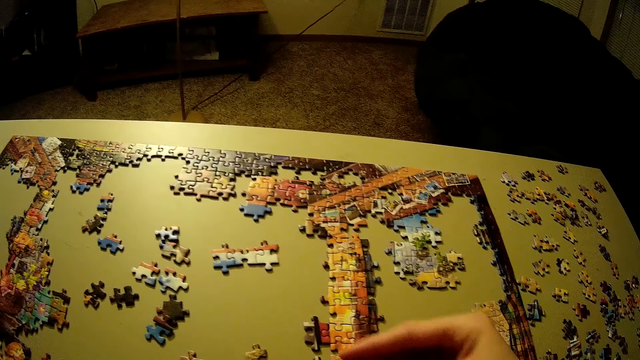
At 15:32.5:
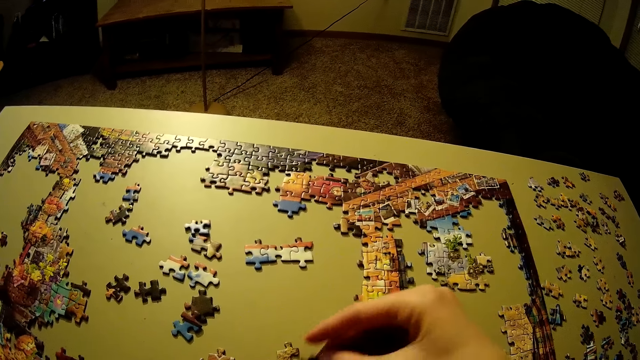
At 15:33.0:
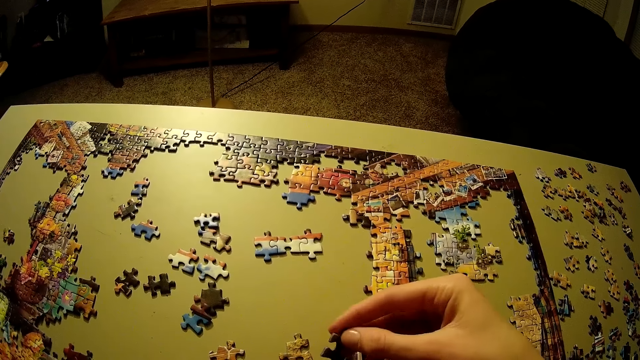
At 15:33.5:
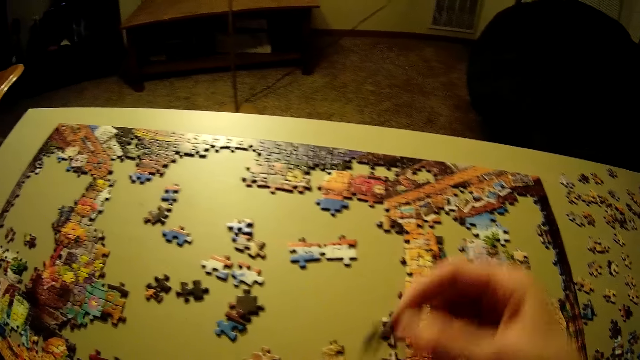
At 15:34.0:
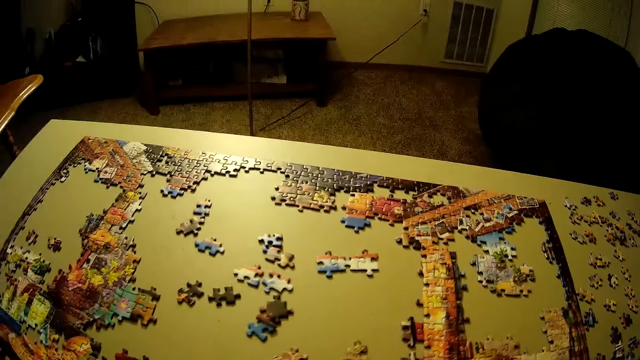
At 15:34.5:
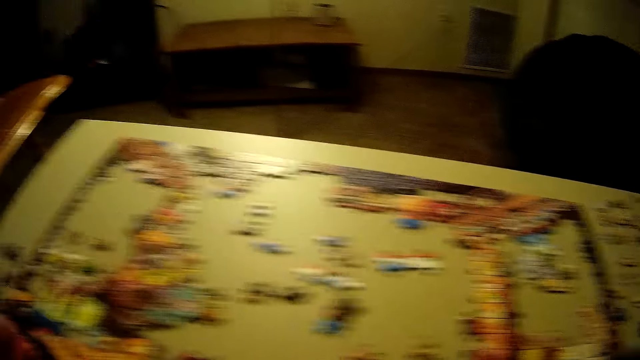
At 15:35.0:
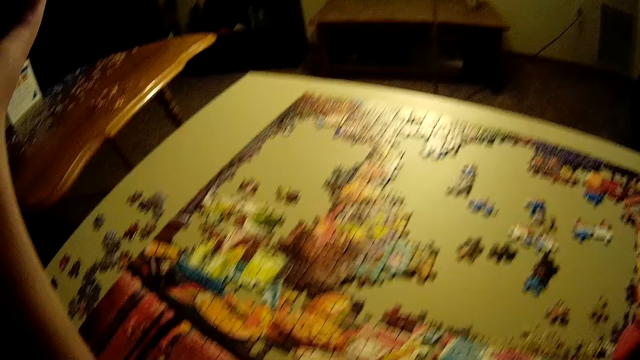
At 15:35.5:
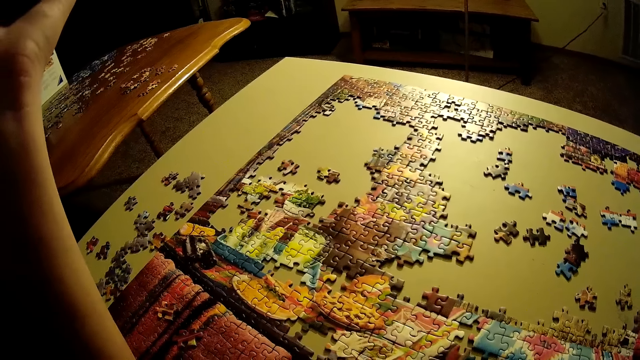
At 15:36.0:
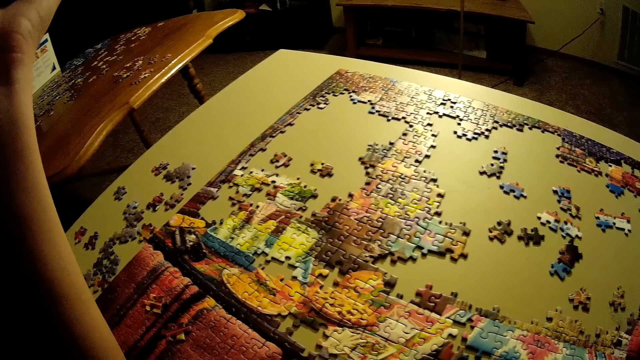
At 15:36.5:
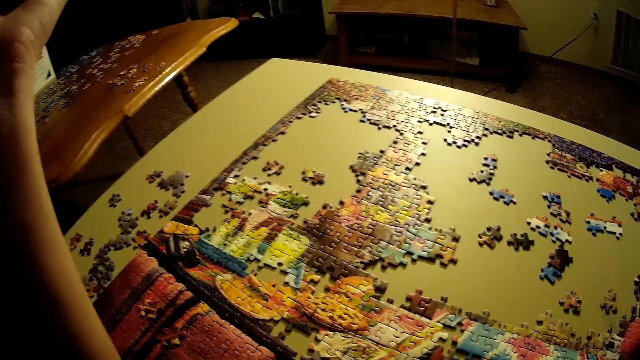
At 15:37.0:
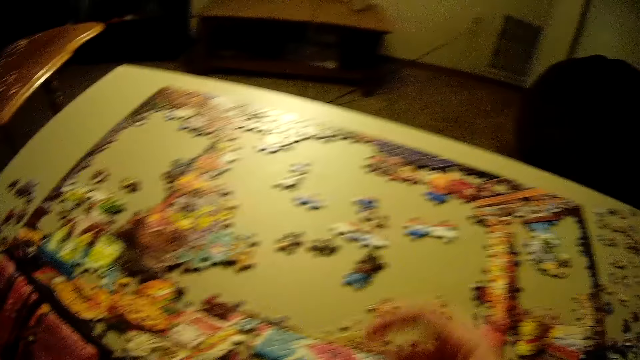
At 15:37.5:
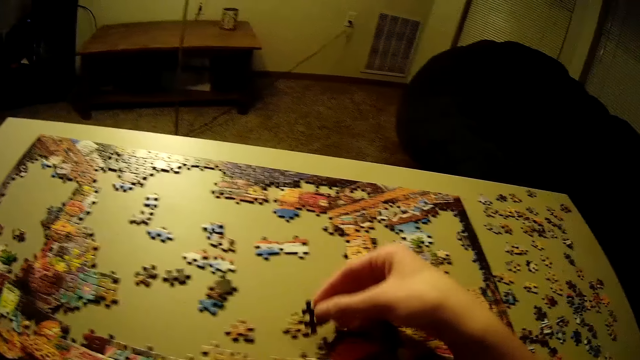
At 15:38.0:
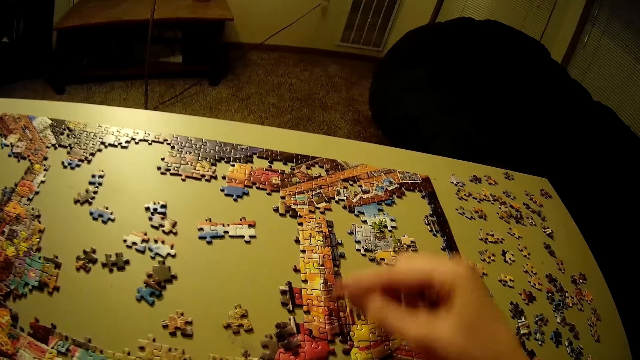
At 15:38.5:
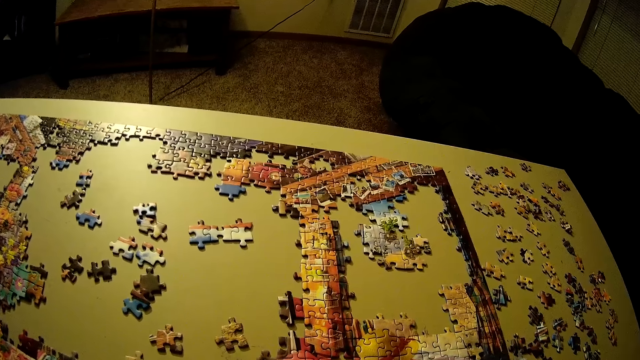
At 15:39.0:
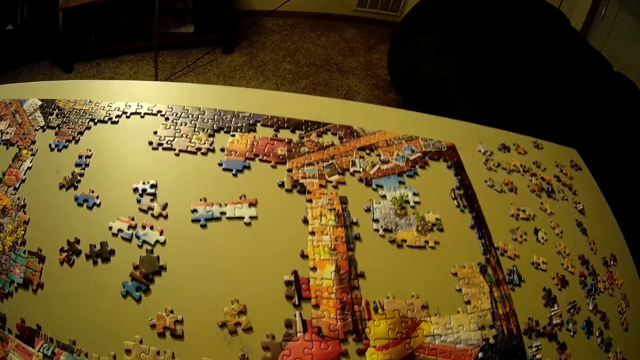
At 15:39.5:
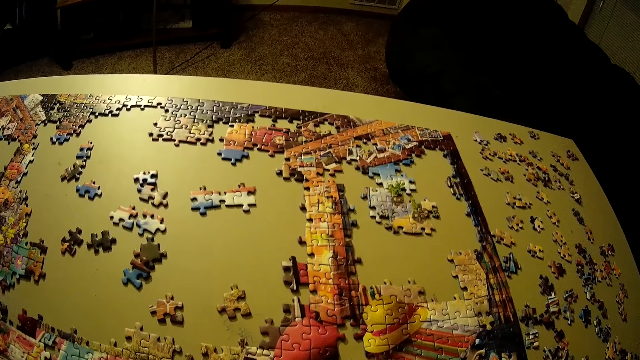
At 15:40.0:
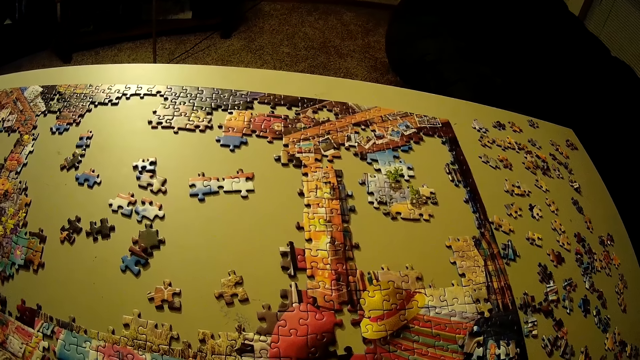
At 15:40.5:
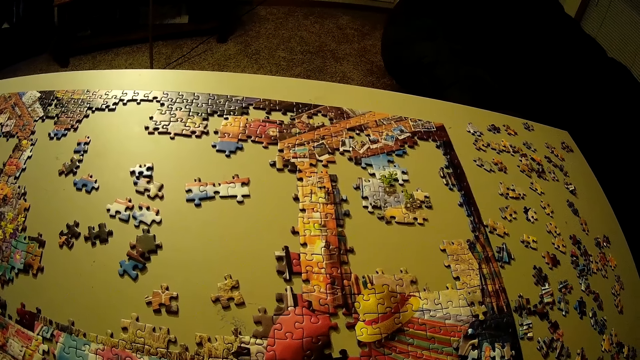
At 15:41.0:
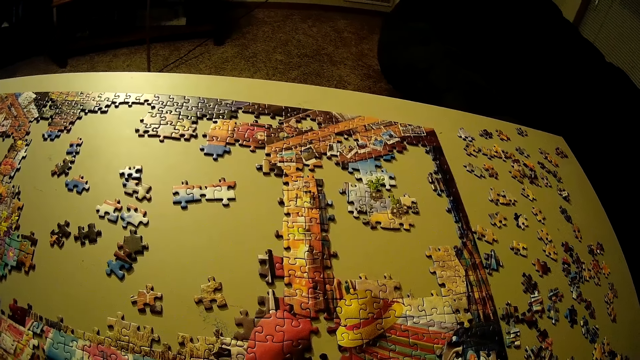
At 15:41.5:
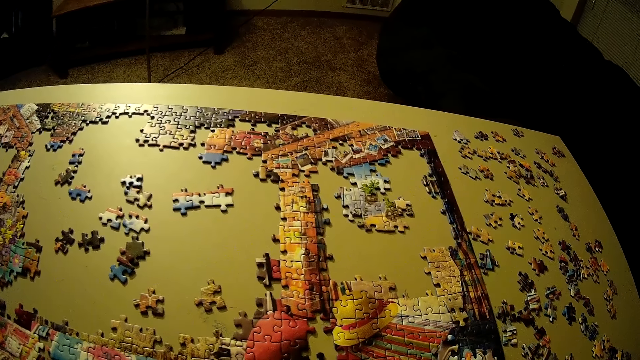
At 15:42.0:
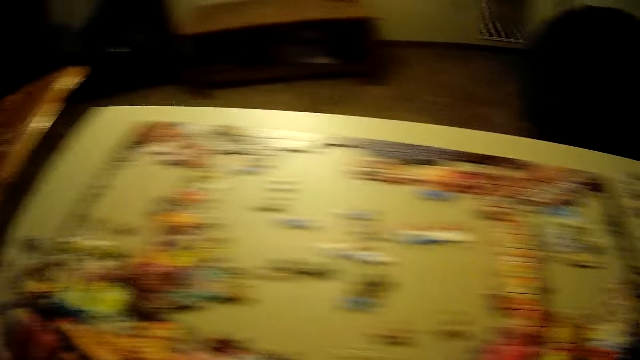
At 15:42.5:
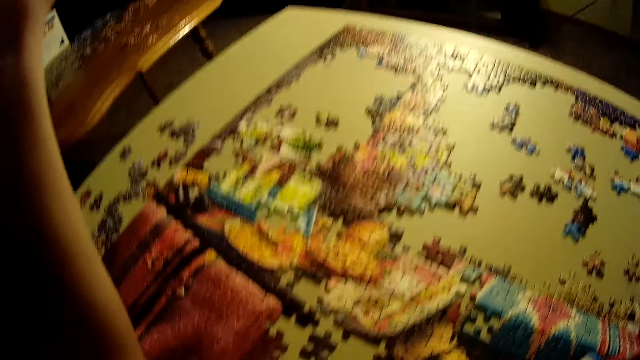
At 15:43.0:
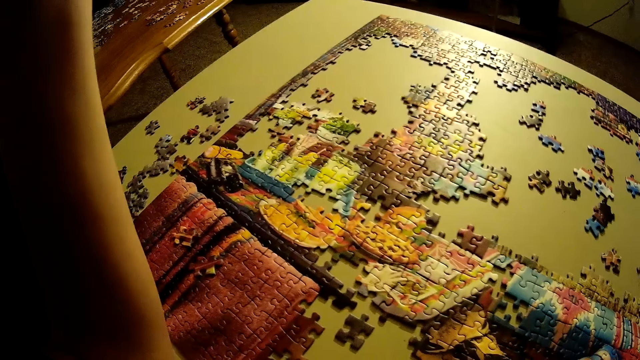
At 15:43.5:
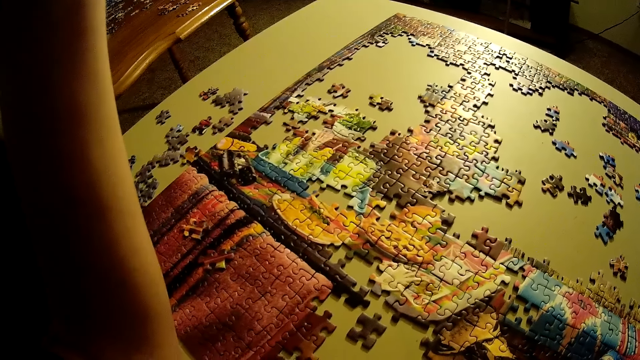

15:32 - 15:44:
The camera wearer picks up another piece of the puzzle on the table. They drop the piece of the puzzle on other pieces of the puzzle on the table. They pick a jigsaw puzzle piece.

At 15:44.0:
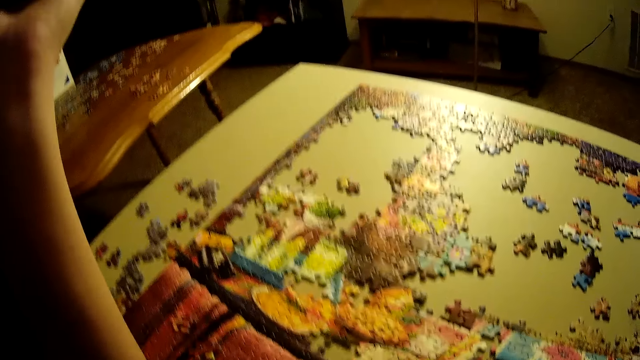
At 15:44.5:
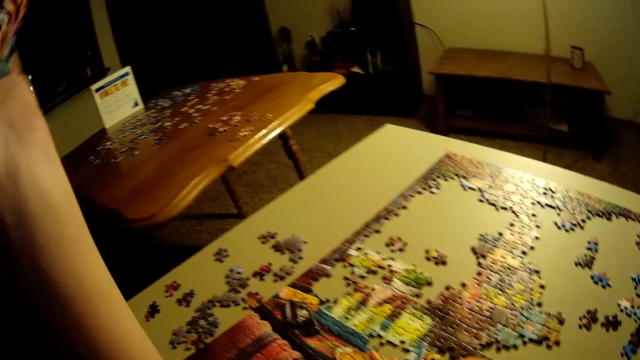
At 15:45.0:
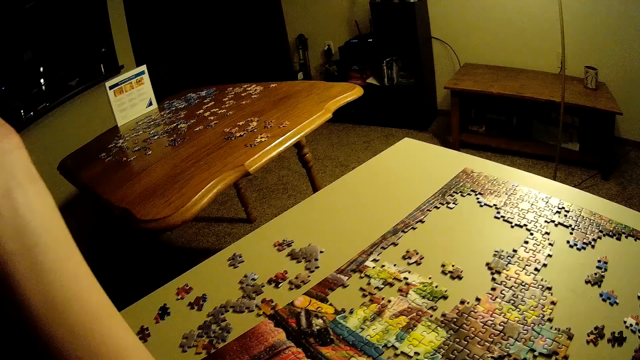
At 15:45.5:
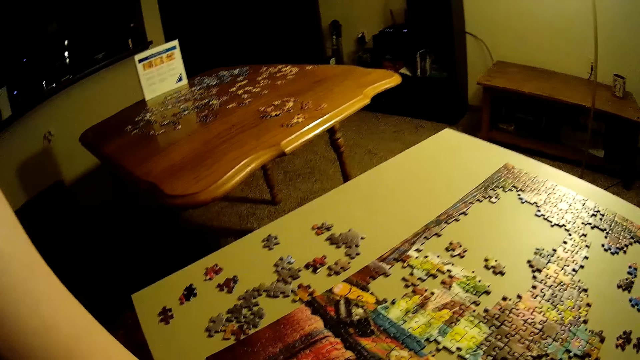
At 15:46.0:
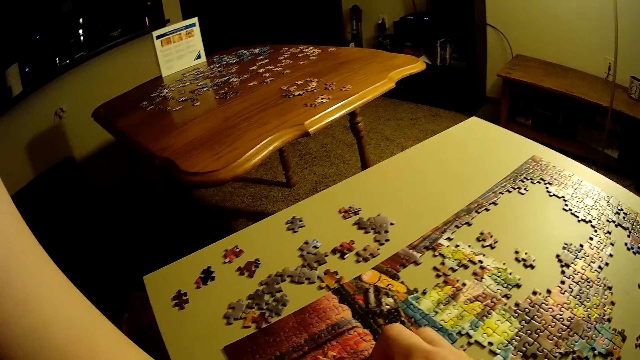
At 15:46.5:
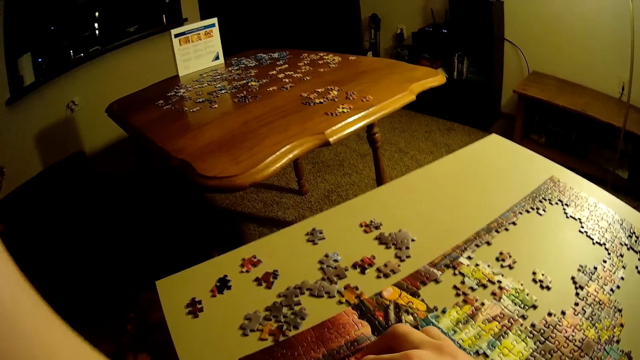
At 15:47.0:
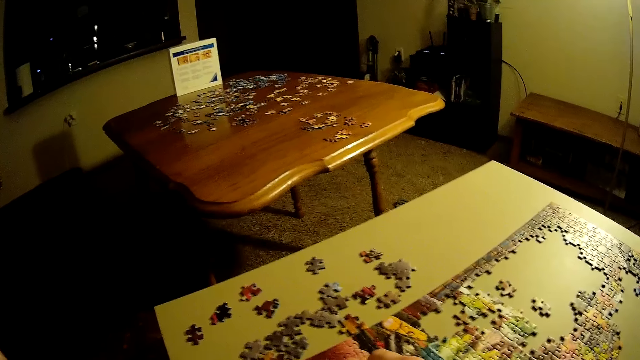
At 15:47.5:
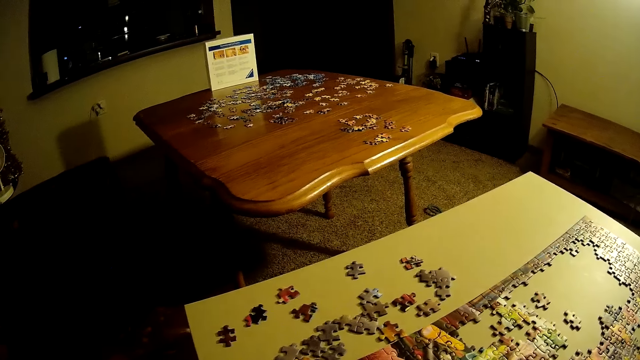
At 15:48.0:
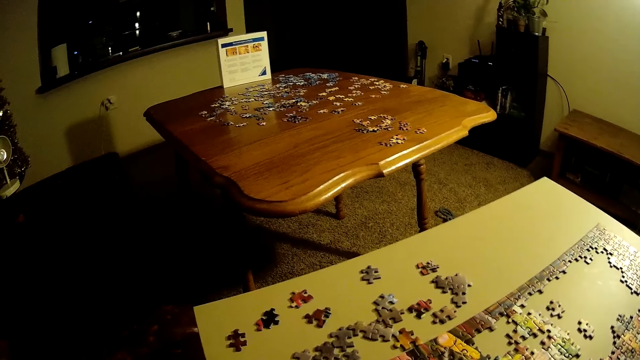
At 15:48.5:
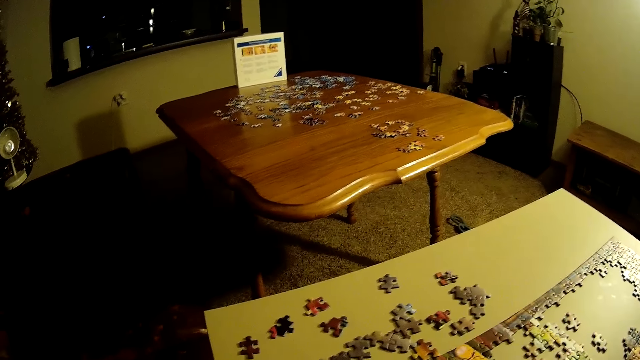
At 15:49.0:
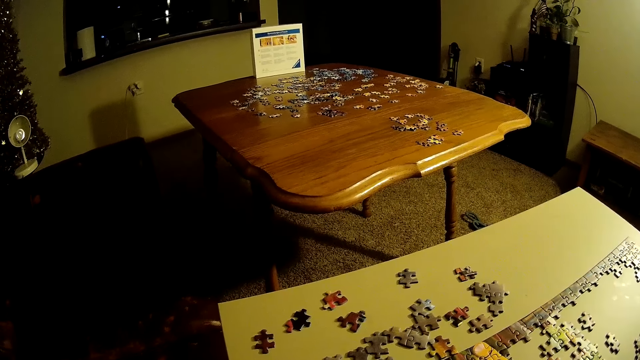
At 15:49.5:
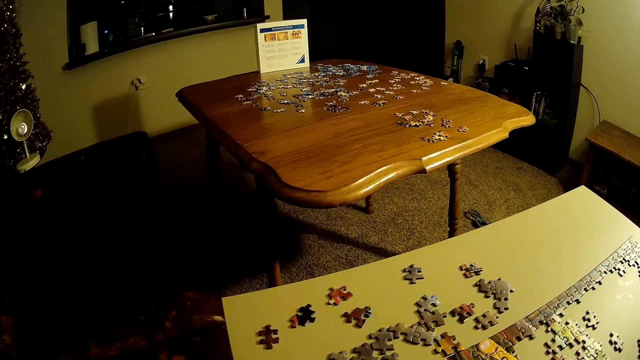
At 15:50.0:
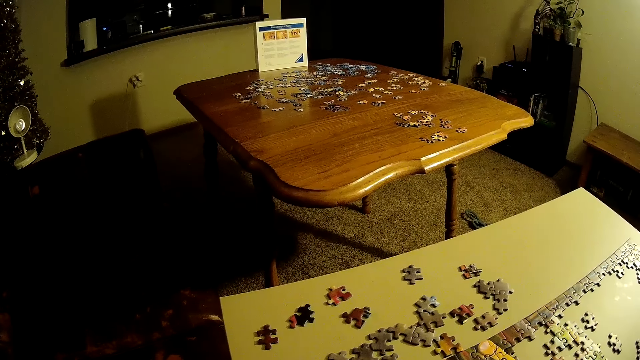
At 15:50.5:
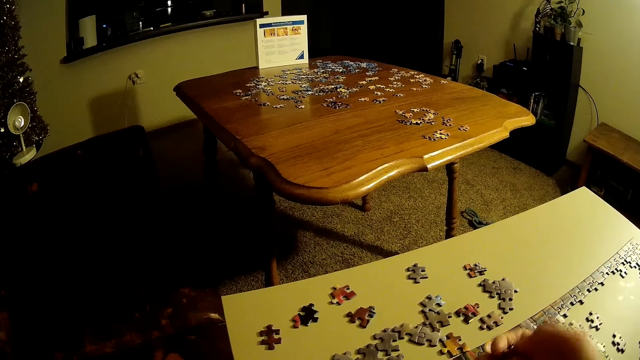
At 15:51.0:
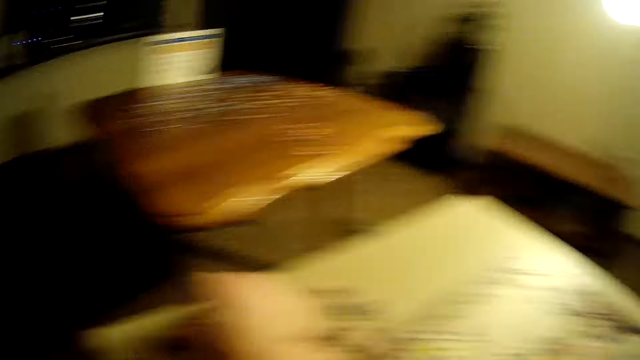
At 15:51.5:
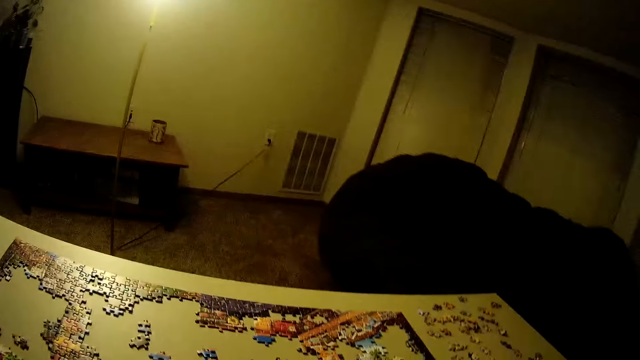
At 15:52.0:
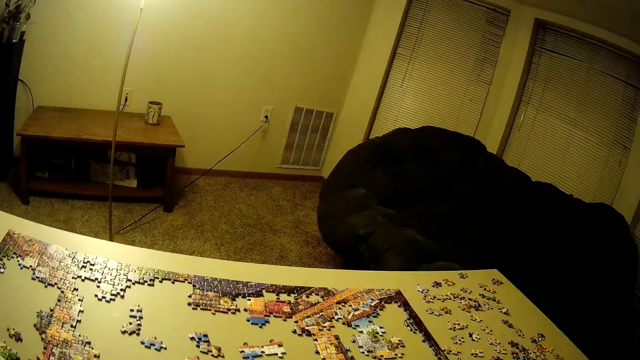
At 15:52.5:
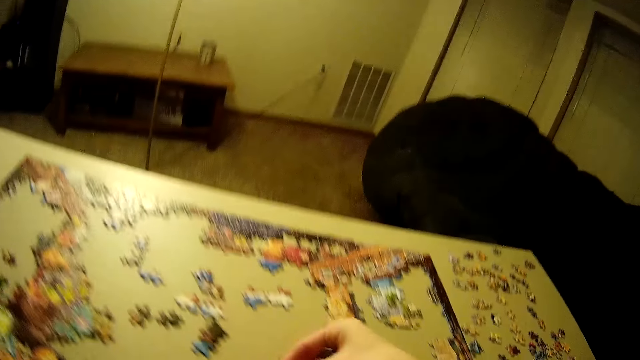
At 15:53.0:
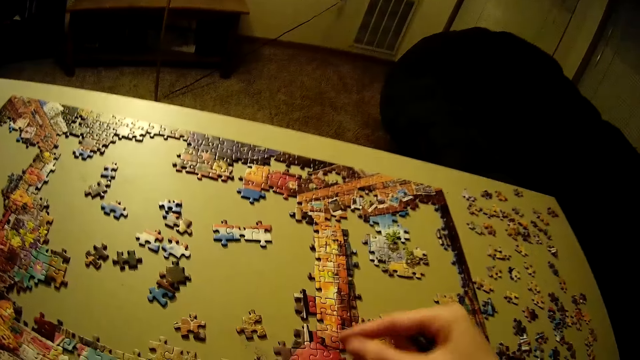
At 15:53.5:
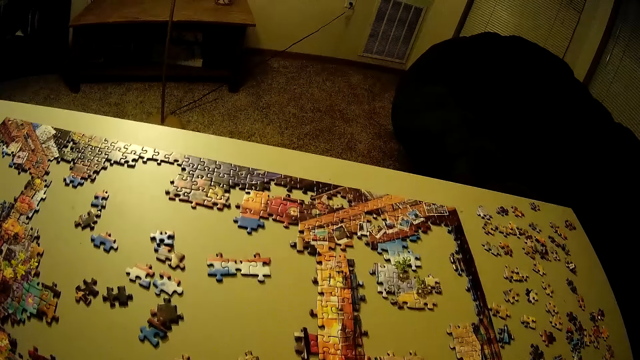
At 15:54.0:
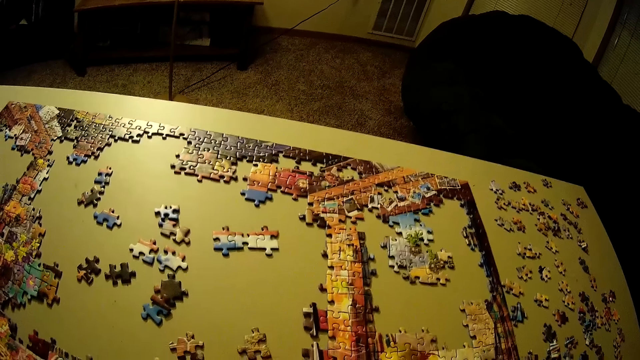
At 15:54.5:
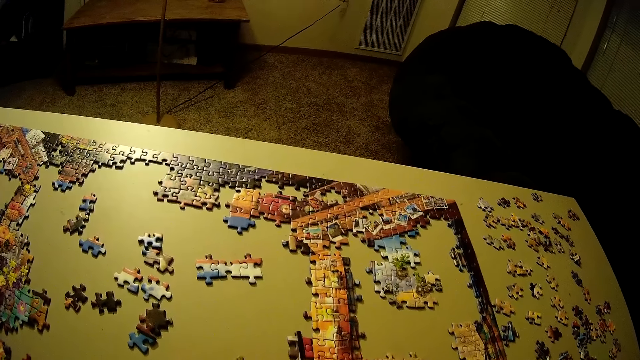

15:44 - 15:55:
The camera wearer picks a jigsaw puzzle piece. He moves his right hand on the pieces of the puzzle on the table. He picks up another piece of the puzzle on the left side of the table.
